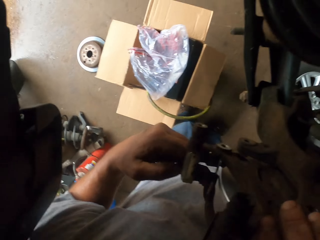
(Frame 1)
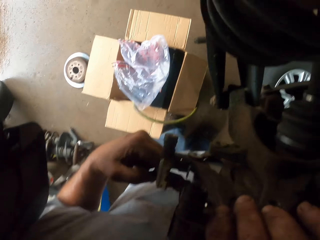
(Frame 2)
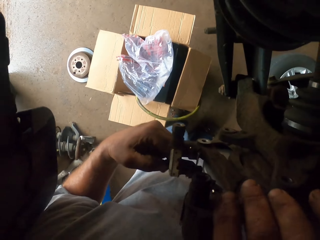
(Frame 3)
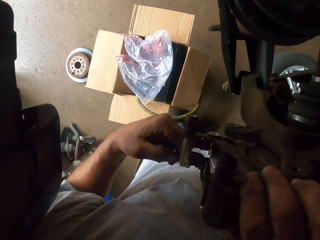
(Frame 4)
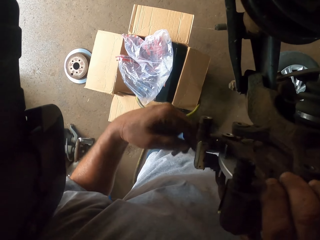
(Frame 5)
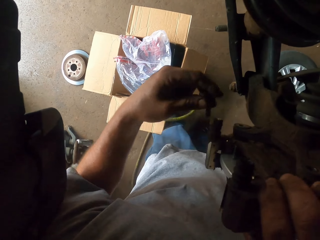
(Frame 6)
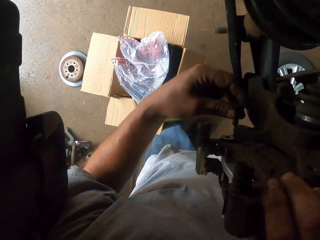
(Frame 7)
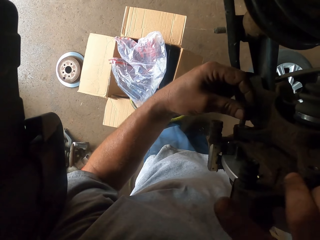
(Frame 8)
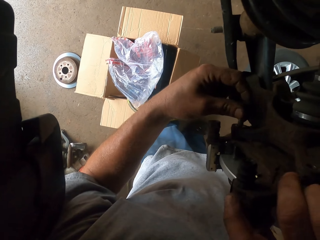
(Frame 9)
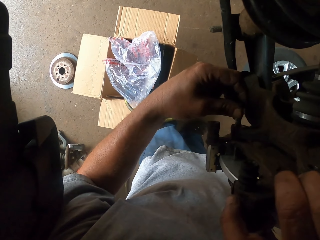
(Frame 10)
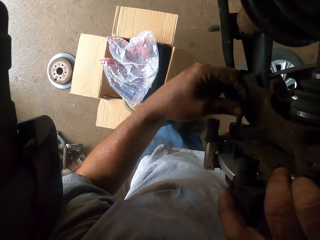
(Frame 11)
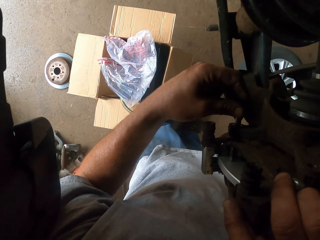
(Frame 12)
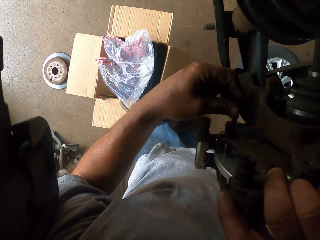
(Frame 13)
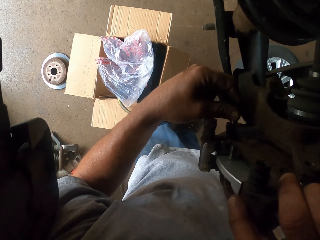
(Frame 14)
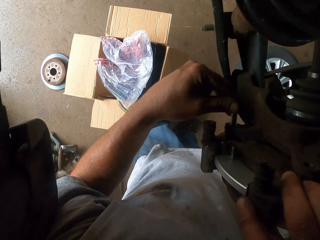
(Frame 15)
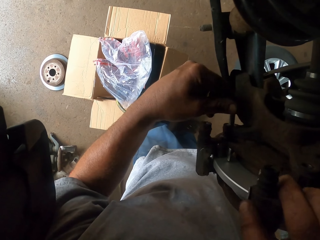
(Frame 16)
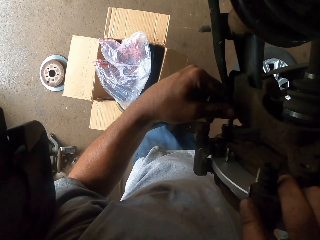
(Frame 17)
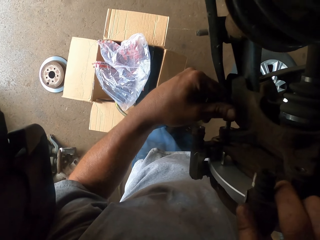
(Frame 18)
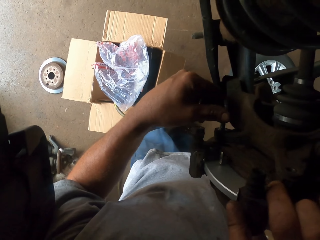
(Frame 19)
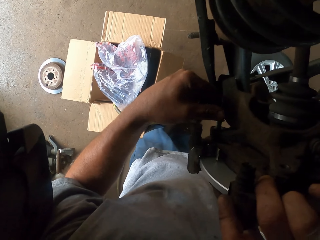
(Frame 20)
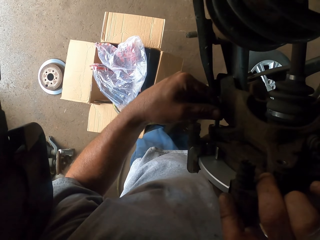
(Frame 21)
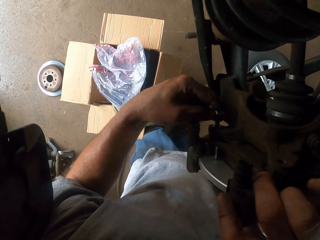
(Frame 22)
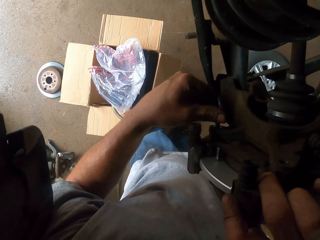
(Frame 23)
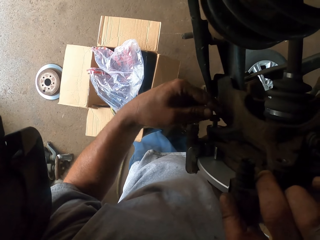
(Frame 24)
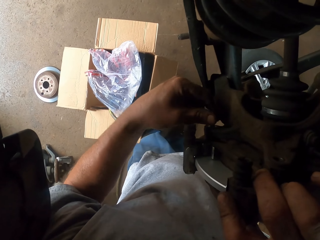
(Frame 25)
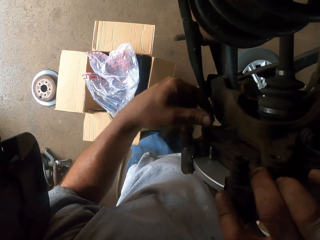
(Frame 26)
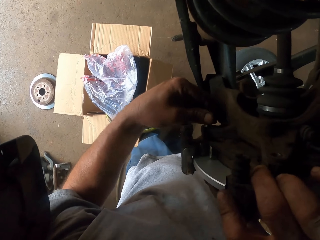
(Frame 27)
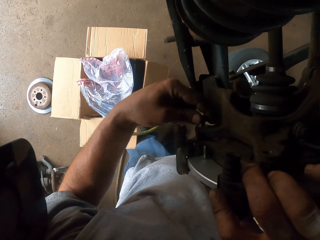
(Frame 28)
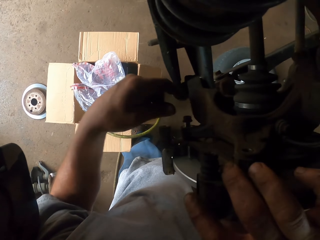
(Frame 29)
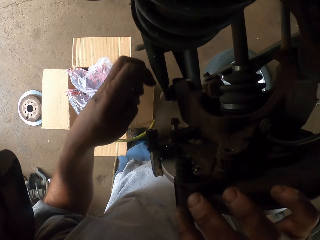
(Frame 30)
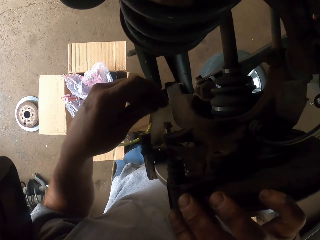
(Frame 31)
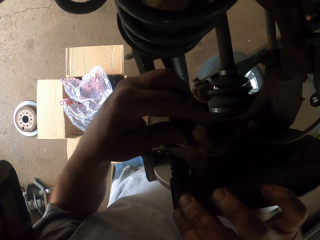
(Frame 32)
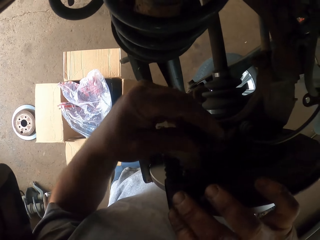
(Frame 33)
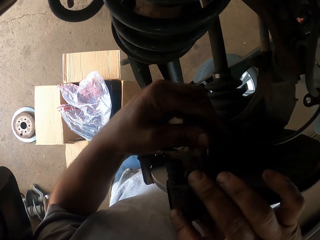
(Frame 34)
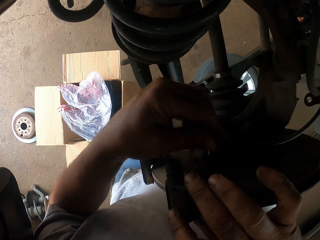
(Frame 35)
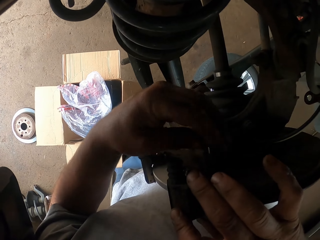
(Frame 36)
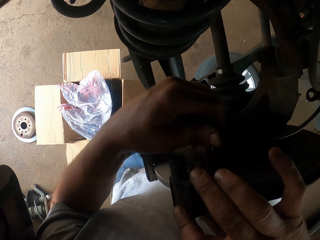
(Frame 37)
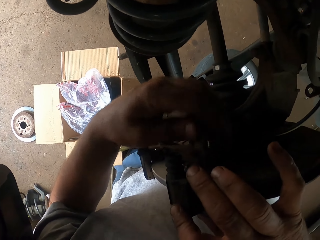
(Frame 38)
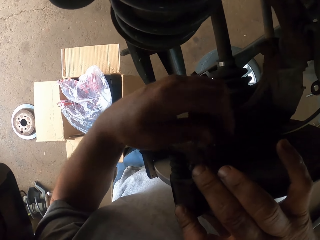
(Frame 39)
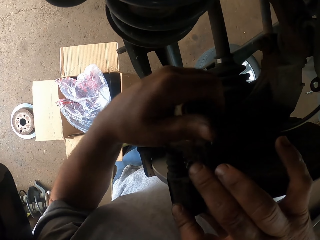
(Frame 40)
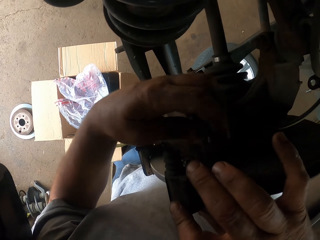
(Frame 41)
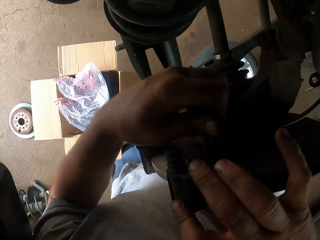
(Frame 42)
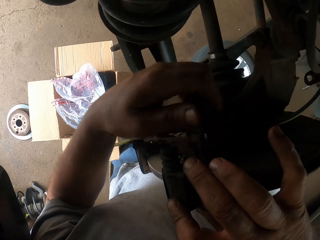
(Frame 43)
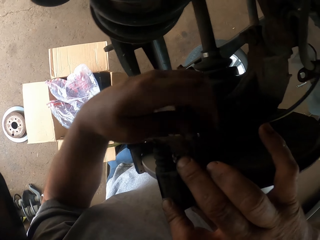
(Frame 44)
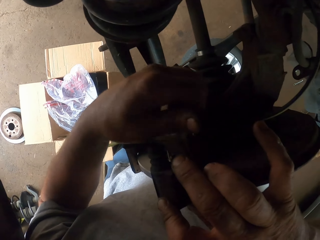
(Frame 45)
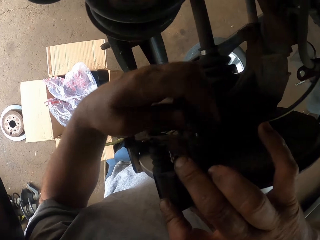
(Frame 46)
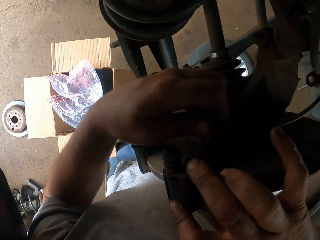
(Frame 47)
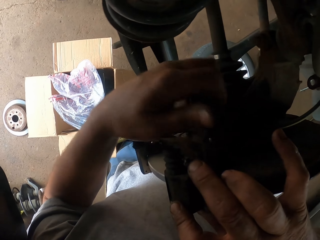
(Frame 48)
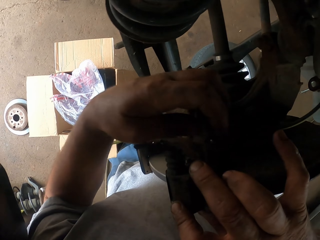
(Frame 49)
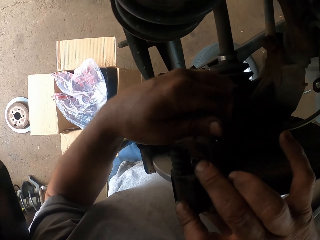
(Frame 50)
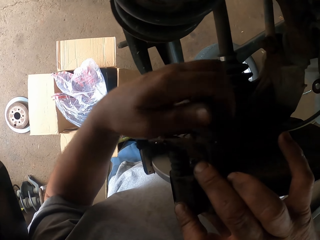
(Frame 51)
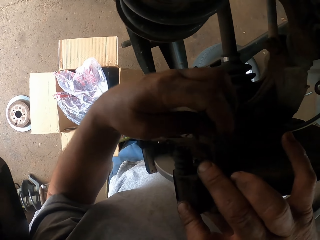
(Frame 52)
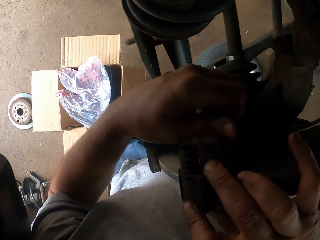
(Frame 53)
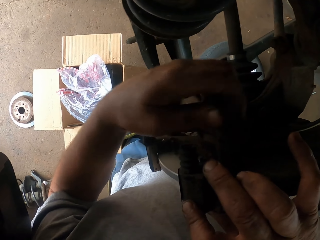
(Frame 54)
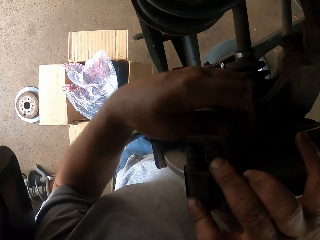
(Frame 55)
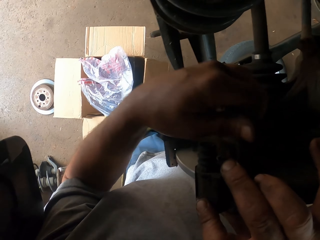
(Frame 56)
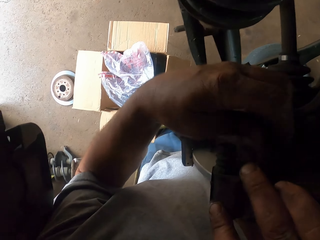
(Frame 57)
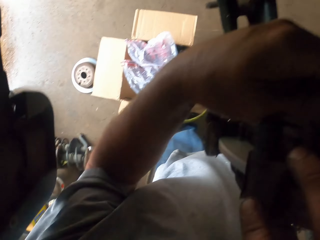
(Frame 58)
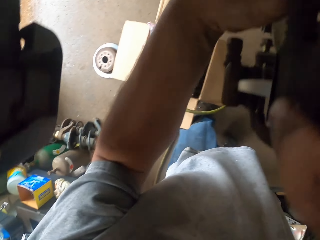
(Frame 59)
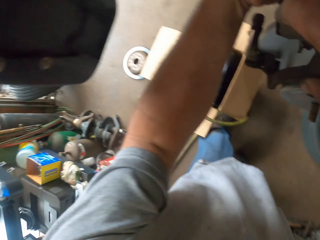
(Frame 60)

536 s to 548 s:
The camera wearer attaches the brake on the wheel hub.

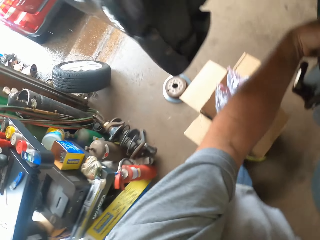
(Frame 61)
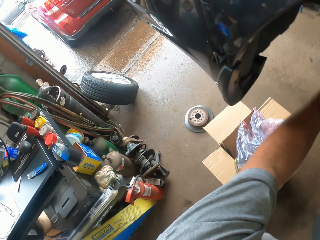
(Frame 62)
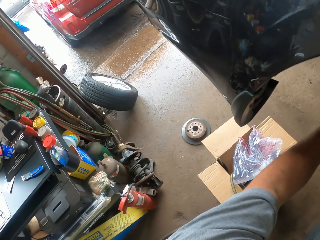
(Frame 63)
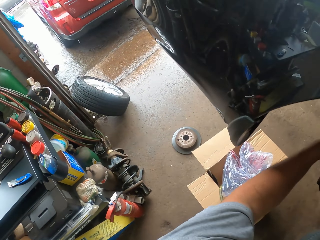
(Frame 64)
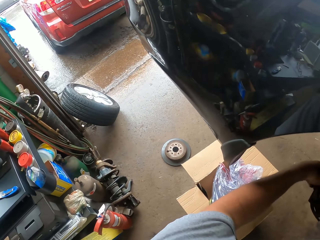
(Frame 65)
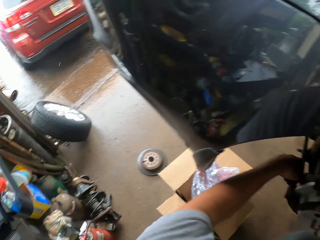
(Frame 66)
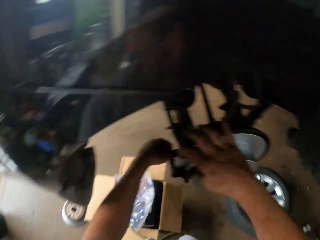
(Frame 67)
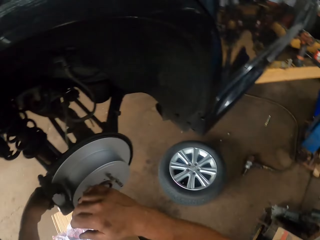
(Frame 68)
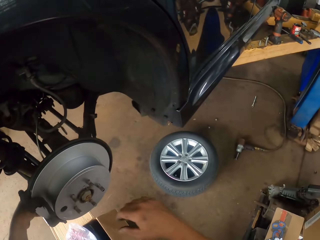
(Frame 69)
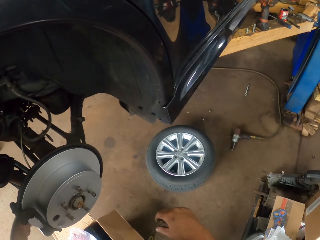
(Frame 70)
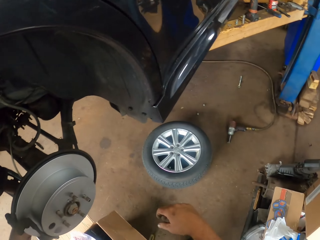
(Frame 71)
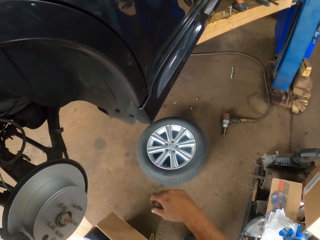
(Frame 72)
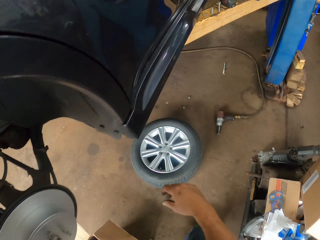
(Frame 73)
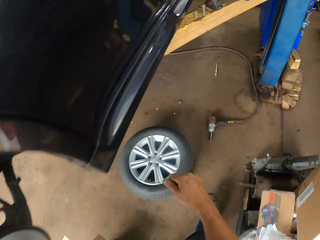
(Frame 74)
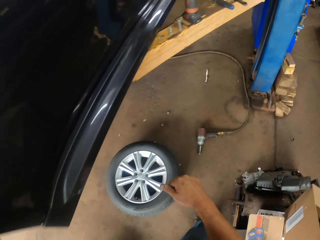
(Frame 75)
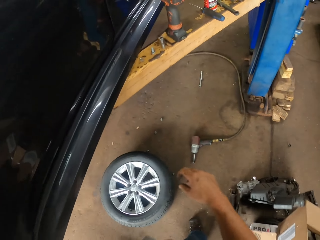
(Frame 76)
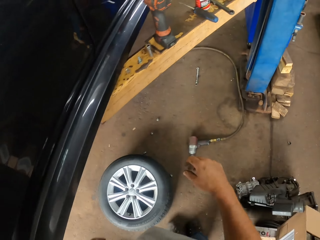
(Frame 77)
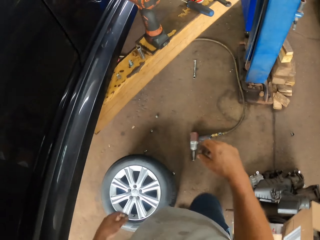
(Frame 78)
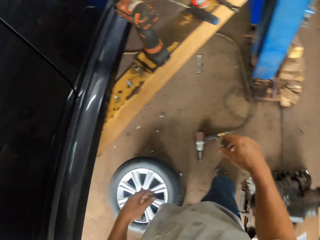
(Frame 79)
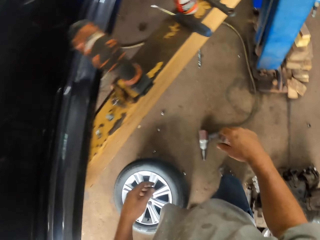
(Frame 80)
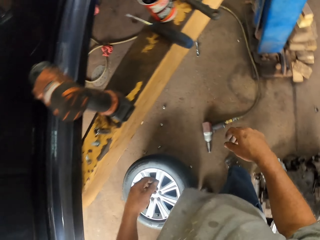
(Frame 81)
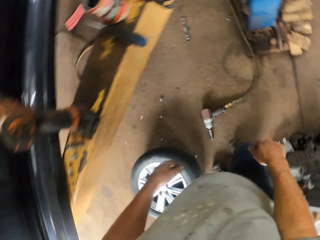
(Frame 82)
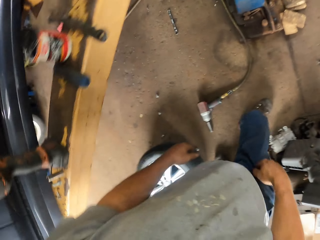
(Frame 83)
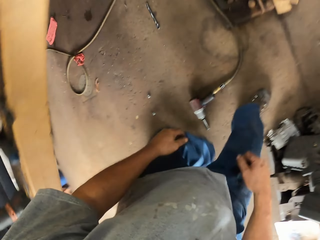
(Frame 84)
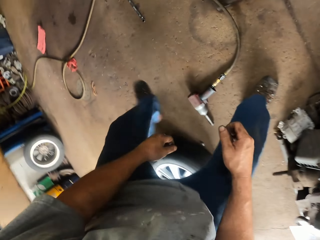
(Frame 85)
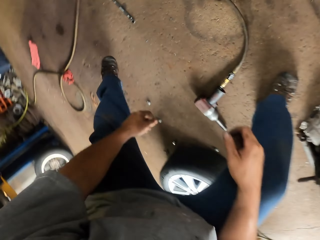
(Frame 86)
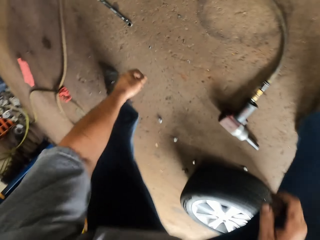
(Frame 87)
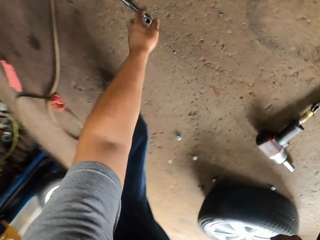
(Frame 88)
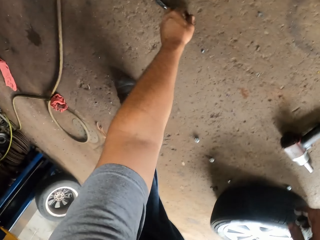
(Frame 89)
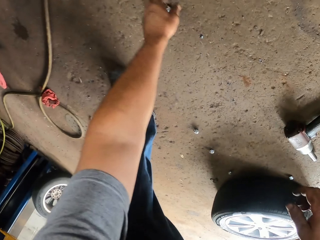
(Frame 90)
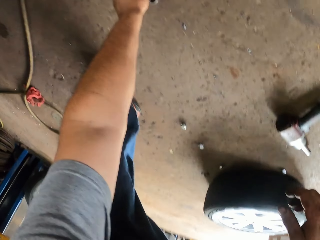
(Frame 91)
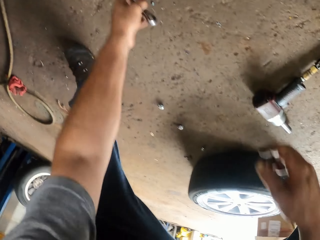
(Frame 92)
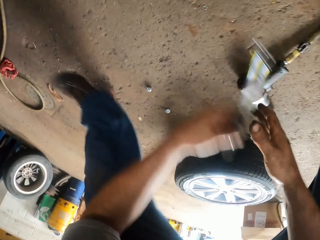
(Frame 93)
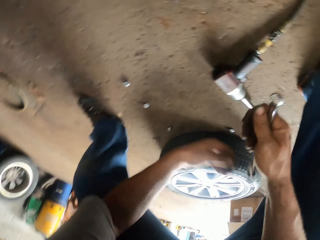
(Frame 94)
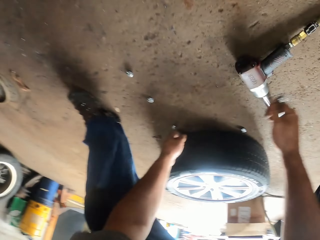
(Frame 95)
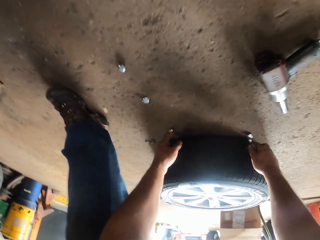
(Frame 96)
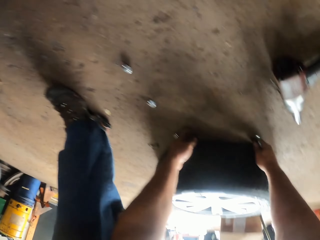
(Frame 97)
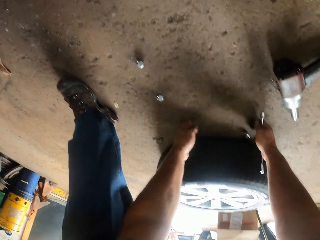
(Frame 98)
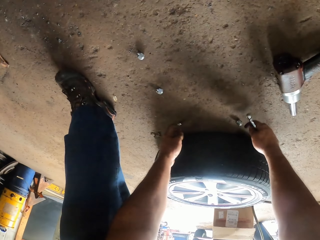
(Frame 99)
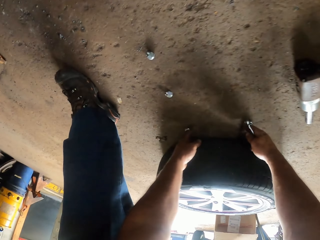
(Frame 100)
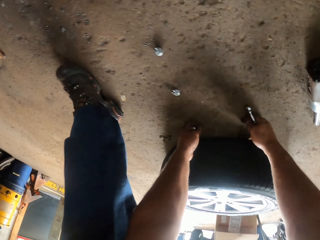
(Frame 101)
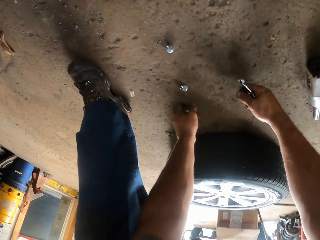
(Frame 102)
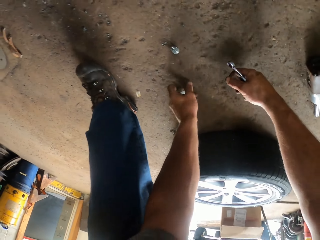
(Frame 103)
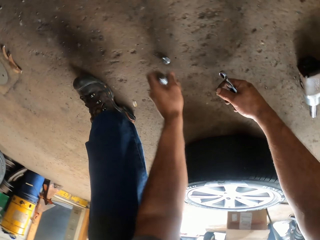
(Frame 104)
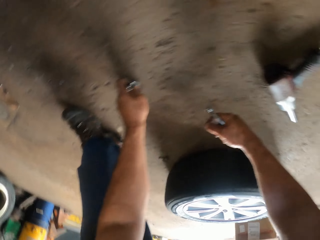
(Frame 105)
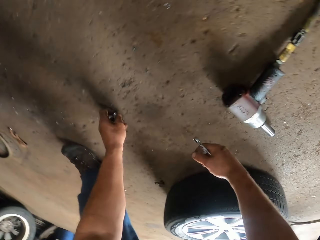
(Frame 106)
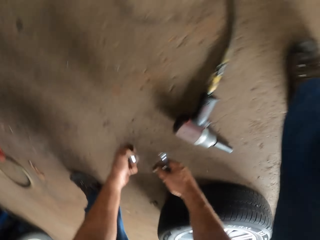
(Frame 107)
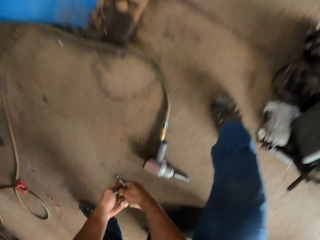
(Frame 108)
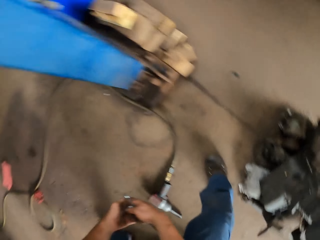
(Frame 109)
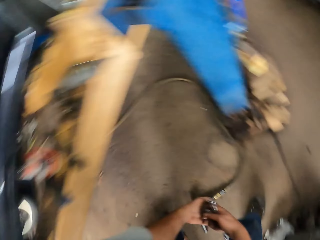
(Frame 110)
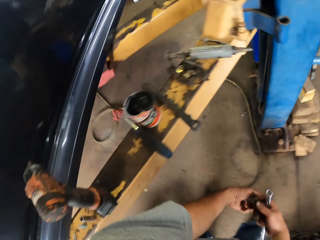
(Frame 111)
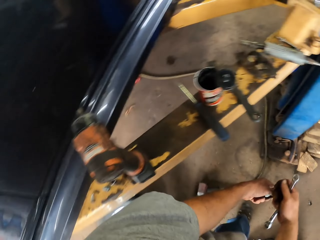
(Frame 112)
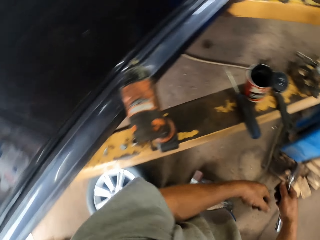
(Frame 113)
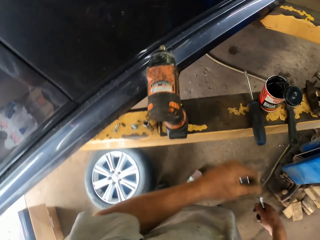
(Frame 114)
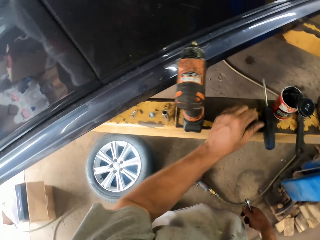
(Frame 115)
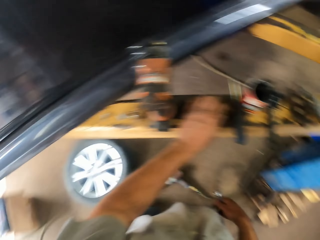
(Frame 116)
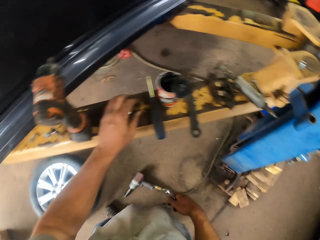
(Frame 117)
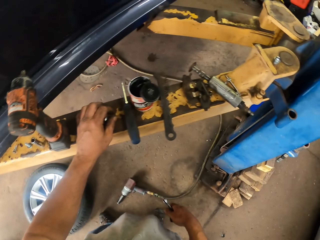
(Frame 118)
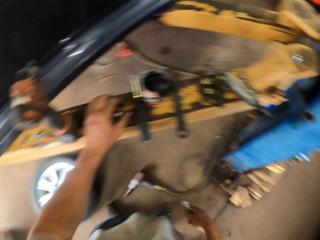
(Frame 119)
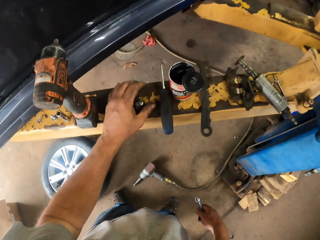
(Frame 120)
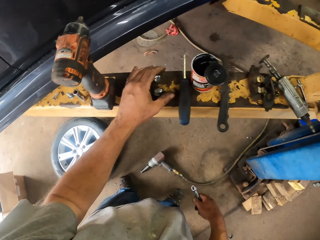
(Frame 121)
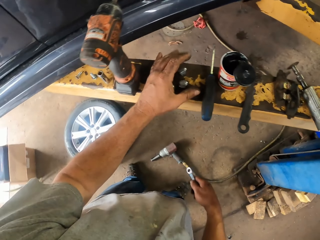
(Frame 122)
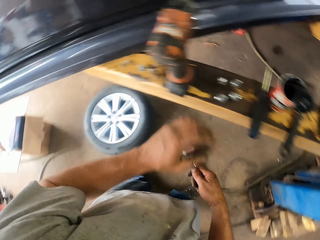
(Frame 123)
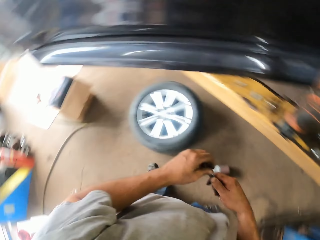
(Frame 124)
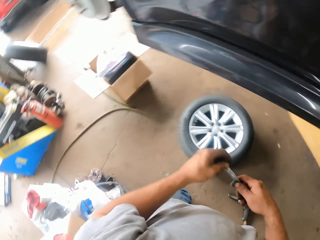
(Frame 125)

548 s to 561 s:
The camera wearer looks around the garage. They take a ring spanner. They take the nut or screws. They take the nut again. They look around the garage and put the screws on the car lifter.
